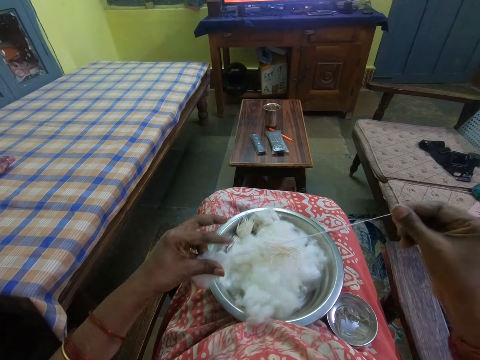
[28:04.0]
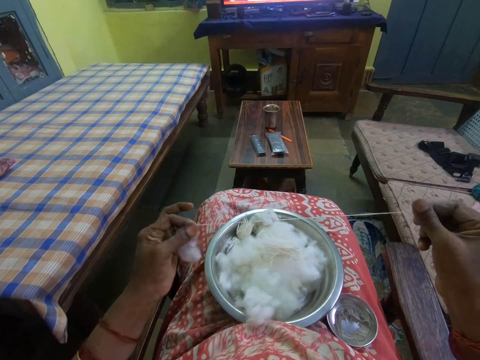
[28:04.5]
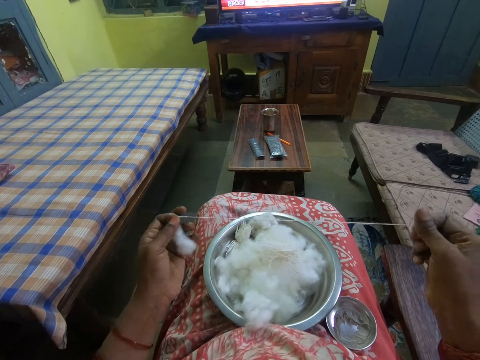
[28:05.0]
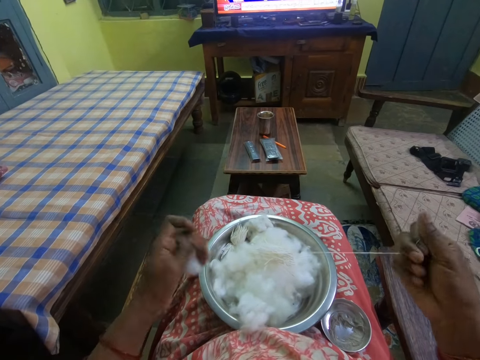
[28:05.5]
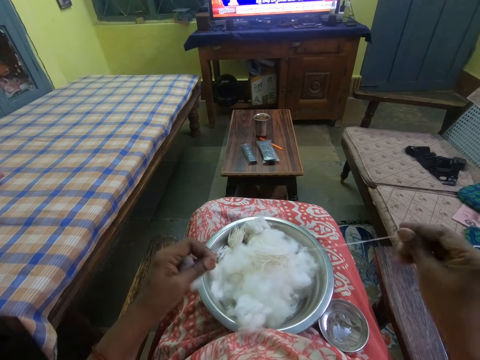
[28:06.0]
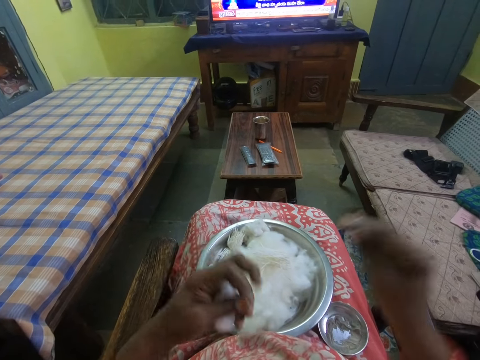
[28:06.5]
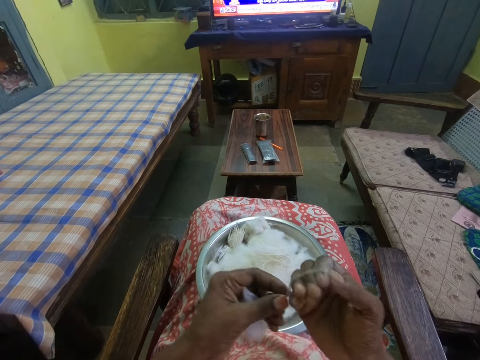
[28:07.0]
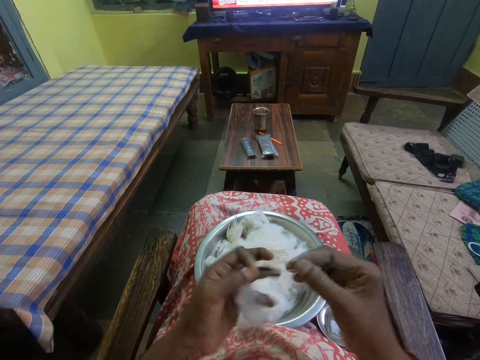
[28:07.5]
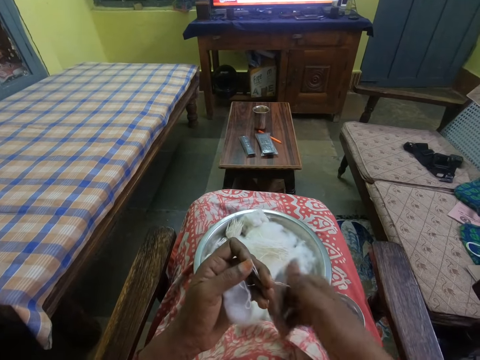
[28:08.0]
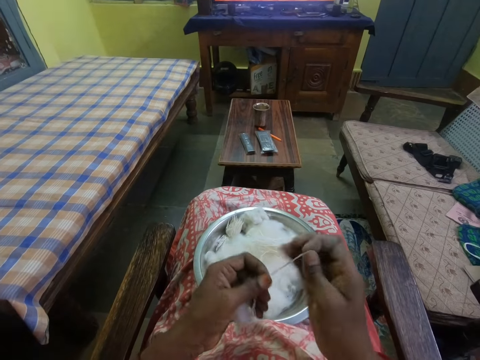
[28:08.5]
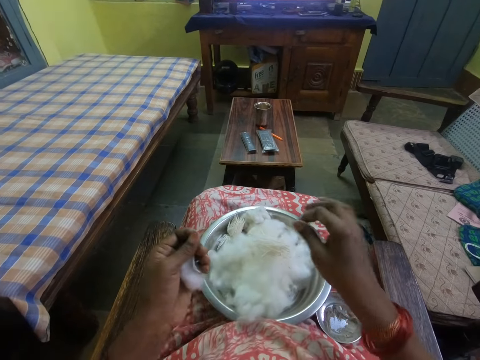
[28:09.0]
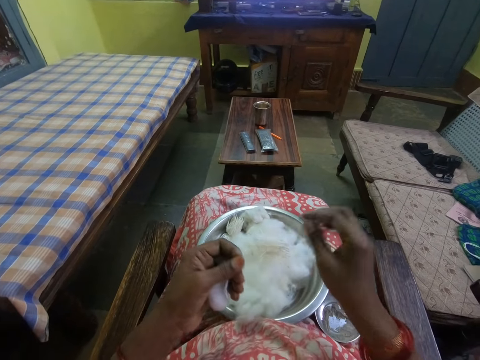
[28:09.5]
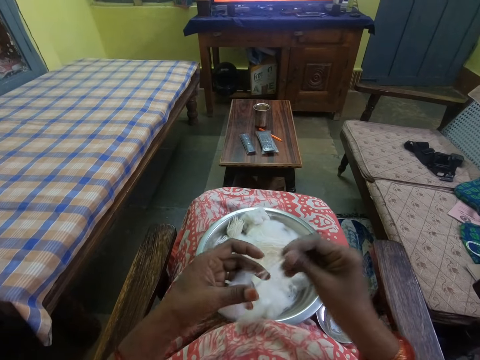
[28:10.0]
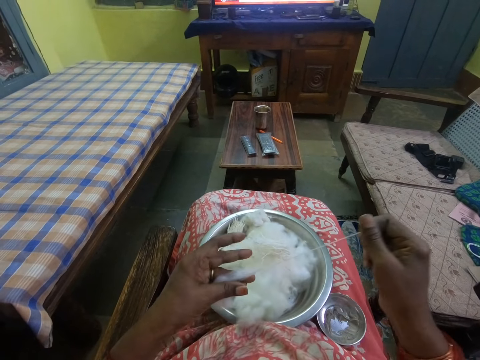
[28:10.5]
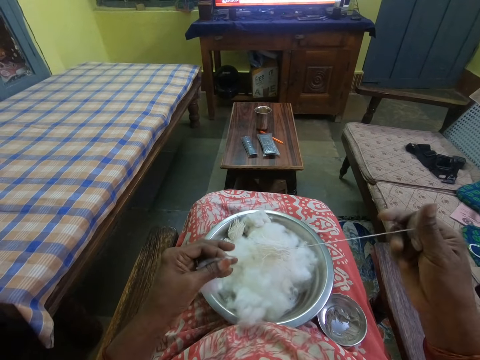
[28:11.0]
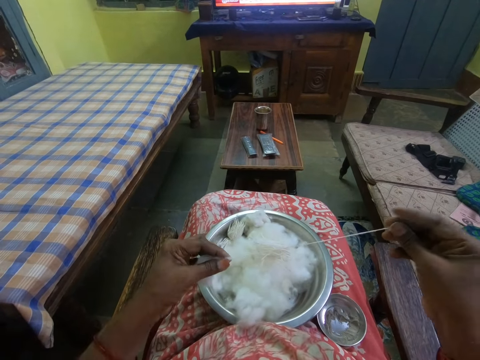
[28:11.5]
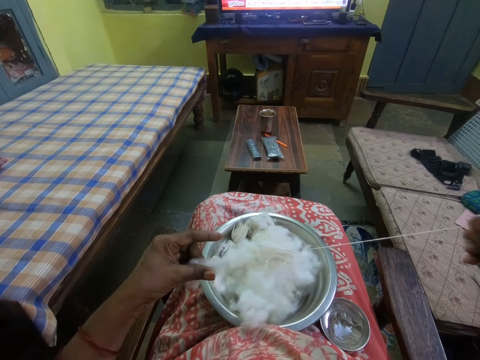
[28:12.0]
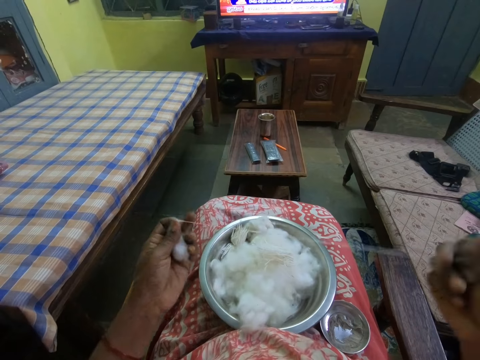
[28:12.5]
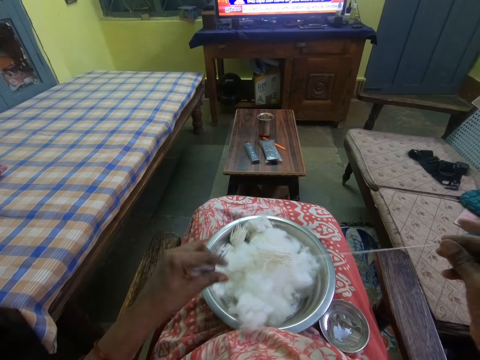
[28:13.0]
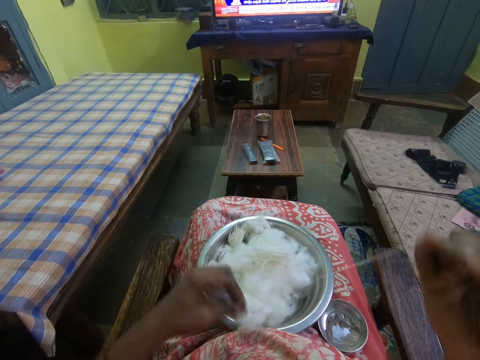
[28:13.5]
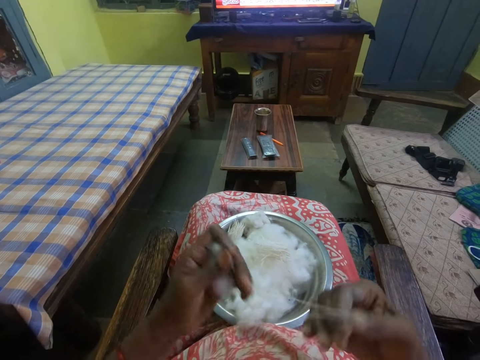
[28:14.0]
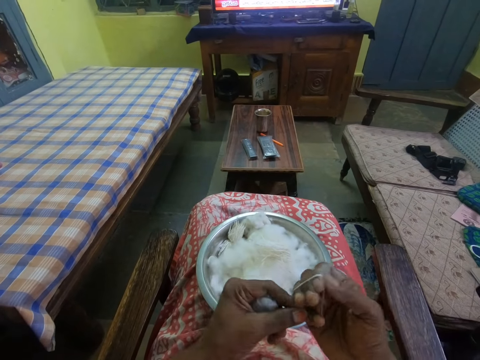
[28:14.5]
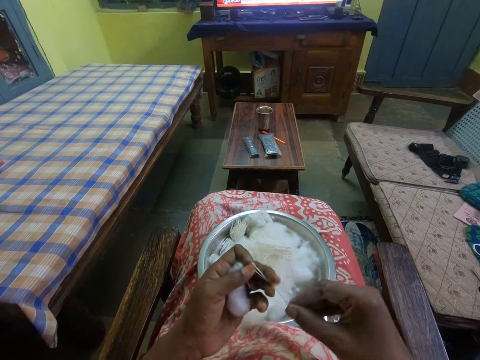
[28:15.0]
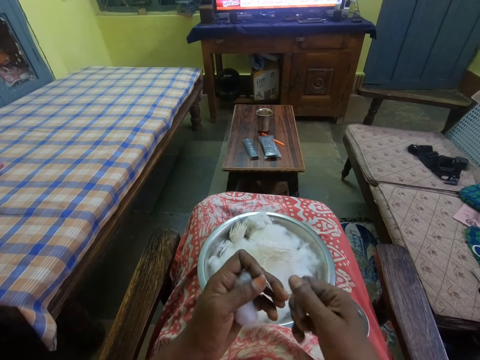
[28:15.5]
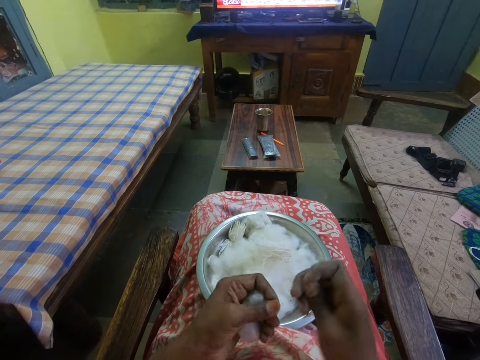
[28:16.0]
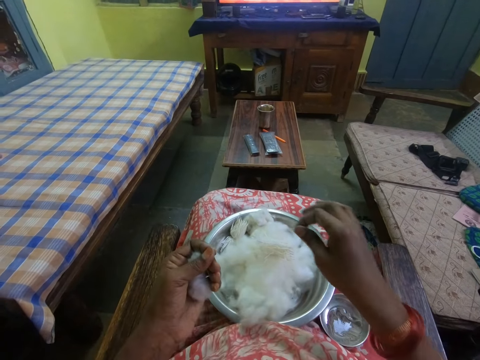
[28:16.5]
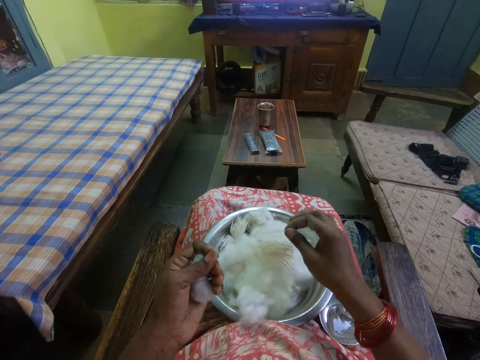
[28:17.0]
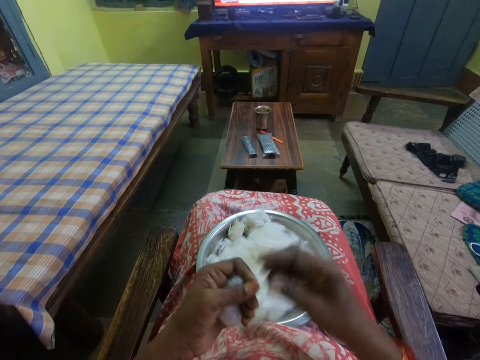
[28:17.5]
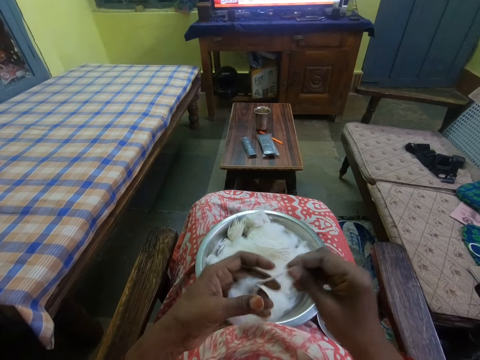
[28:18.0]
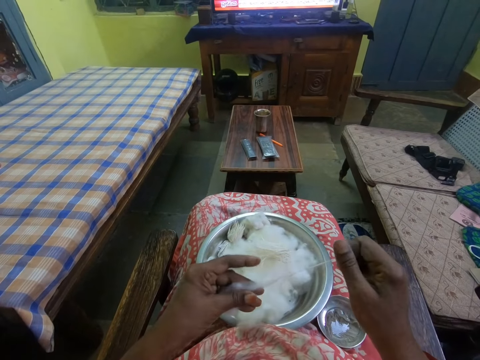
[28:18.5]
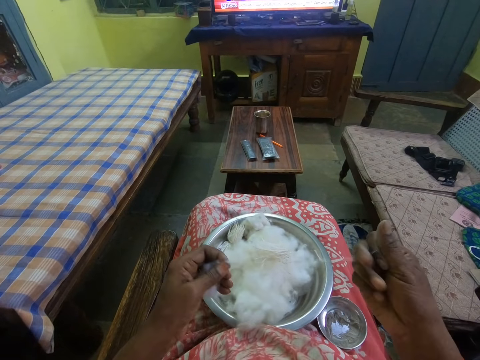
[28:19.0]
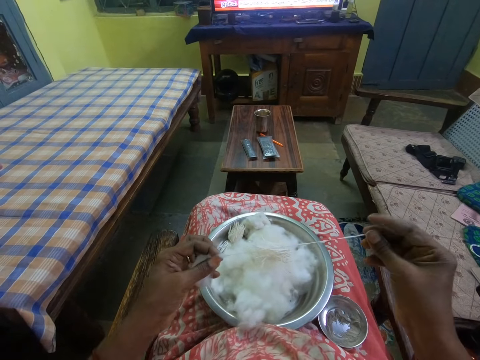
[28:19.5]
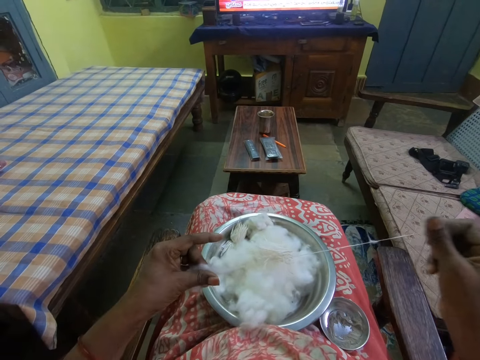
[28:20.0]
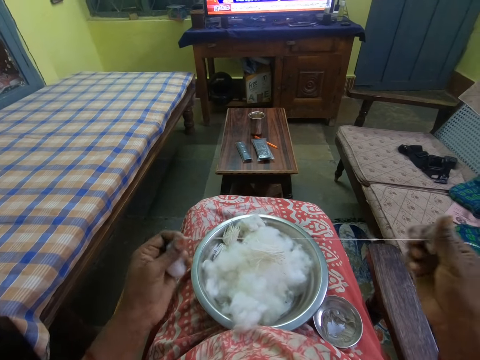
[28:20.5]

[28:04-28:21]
The camera wearer twists the thread. She cuts the cotton with her hands. She drops the thread in the bowl. She pulls the thread from the cotton. She rolls the cotton with her hands. She twists the thread. She cuts the cotton with her hands. She drops the thread in the bowl. She pulls the thread from the cotton. She rolls the cotton with her hands.

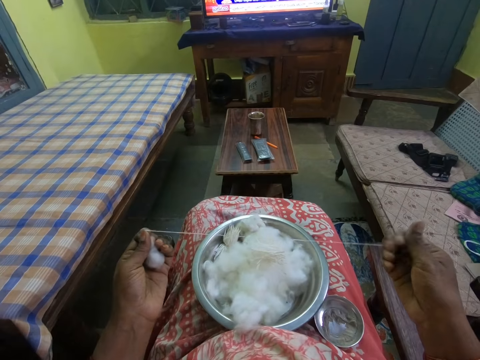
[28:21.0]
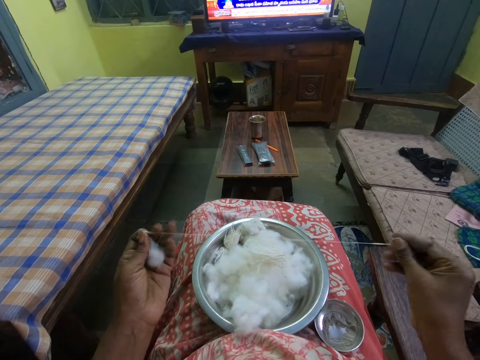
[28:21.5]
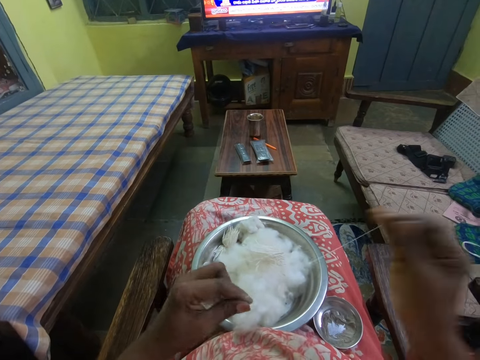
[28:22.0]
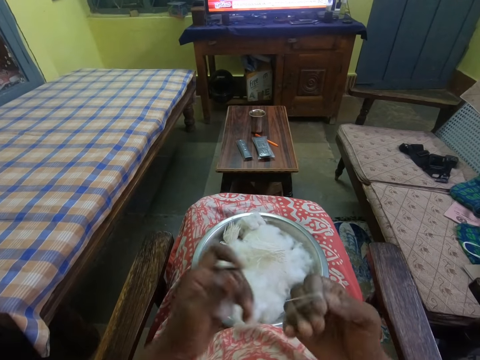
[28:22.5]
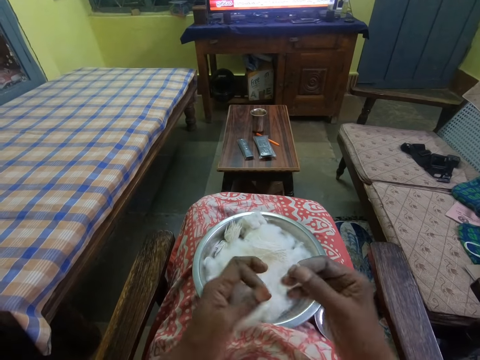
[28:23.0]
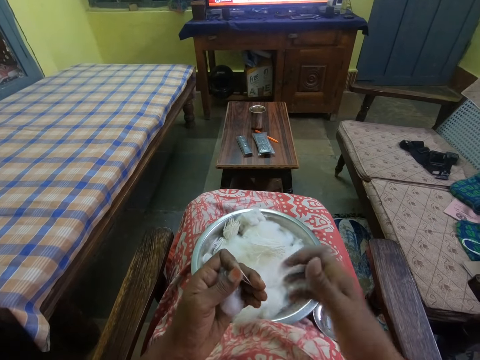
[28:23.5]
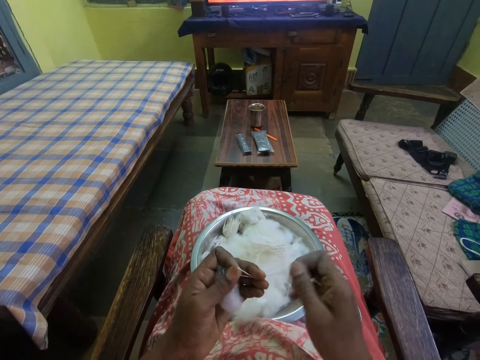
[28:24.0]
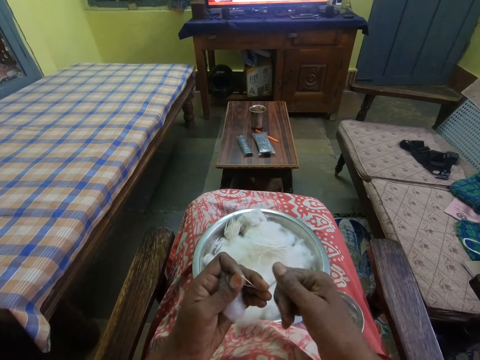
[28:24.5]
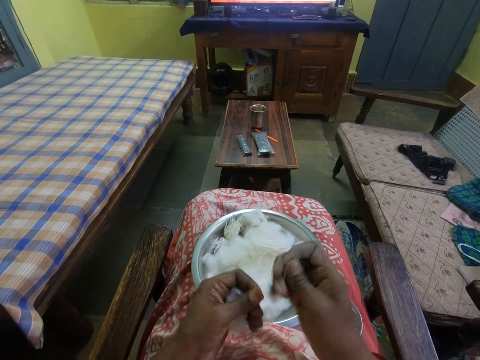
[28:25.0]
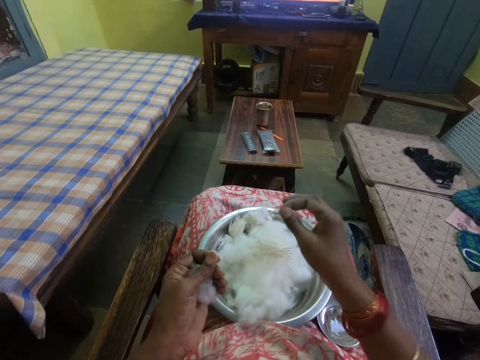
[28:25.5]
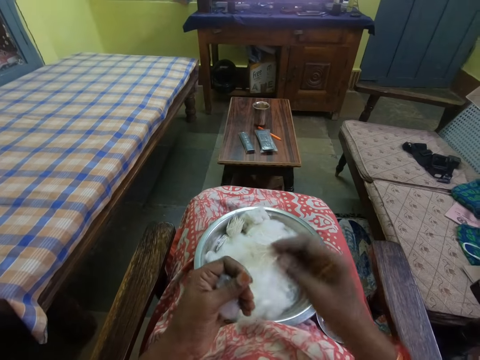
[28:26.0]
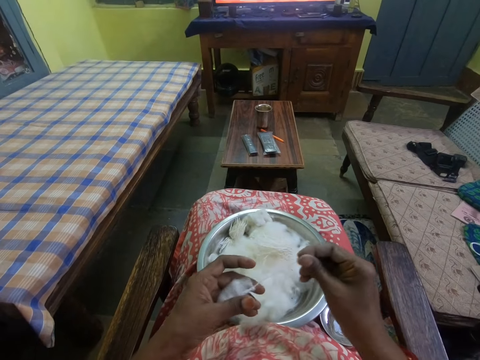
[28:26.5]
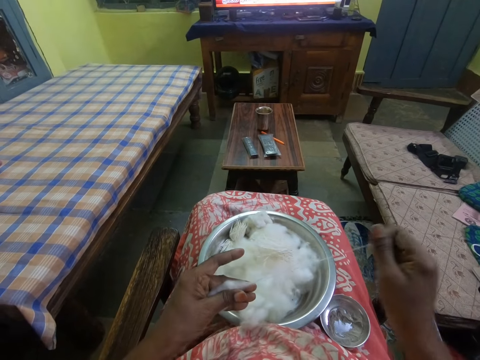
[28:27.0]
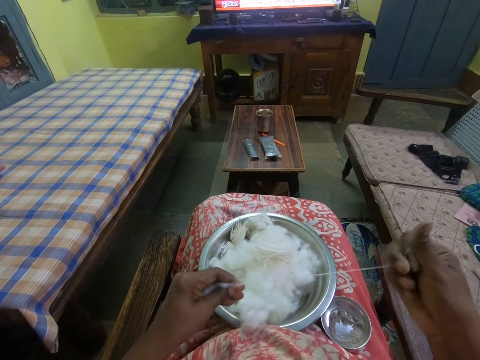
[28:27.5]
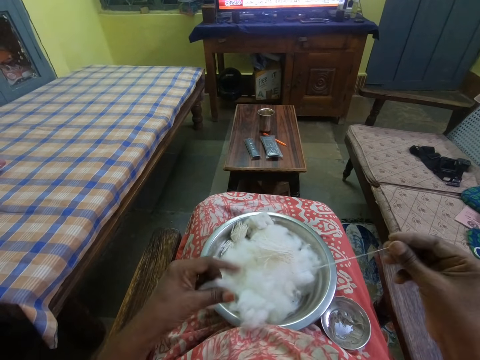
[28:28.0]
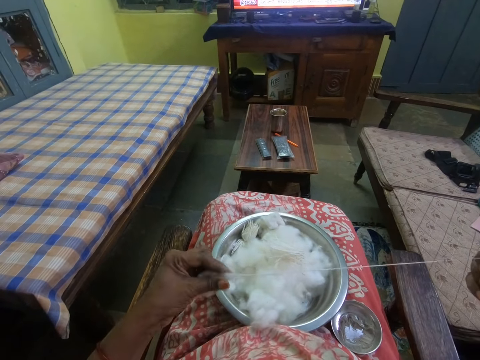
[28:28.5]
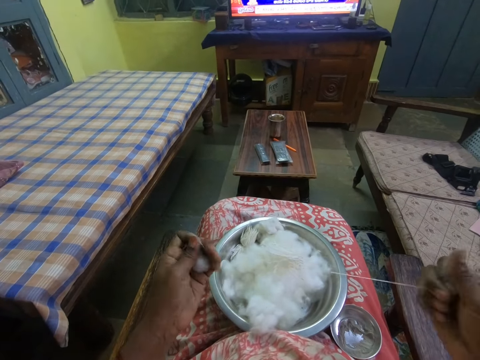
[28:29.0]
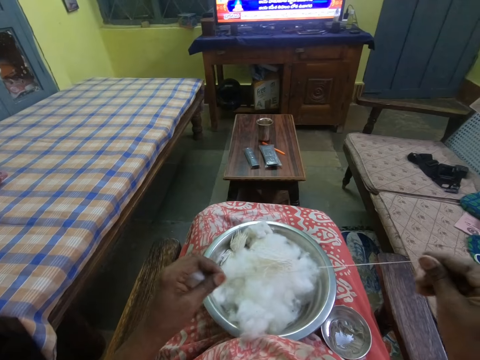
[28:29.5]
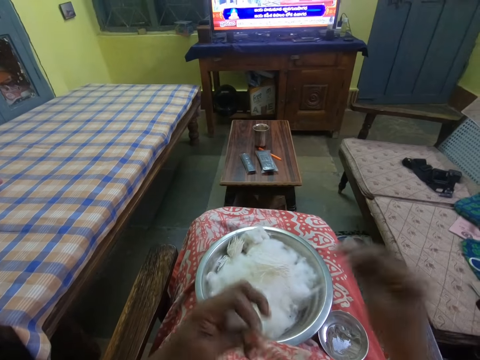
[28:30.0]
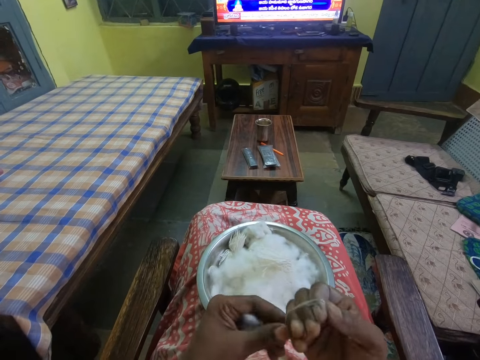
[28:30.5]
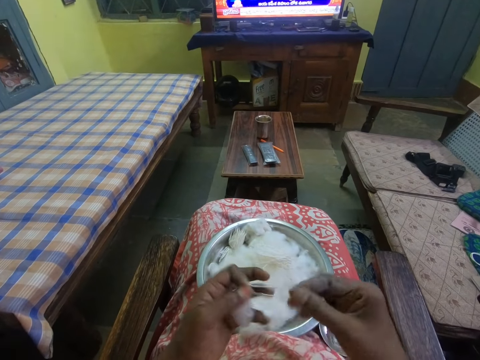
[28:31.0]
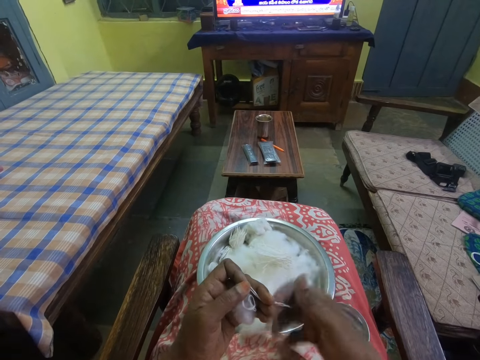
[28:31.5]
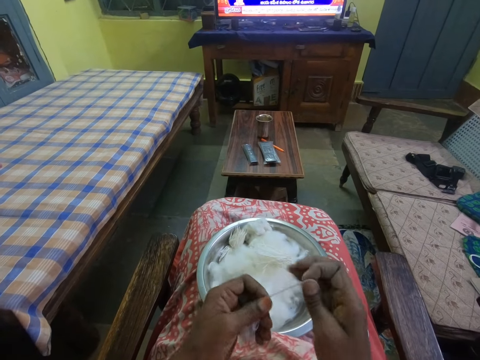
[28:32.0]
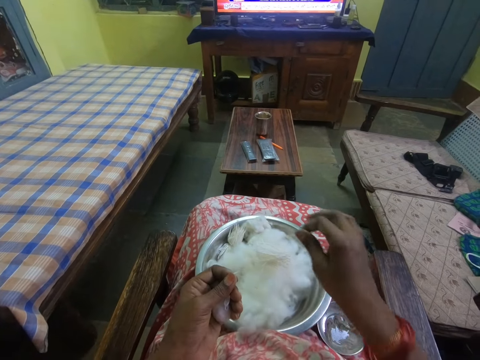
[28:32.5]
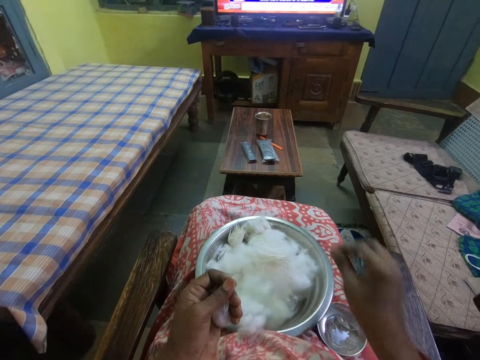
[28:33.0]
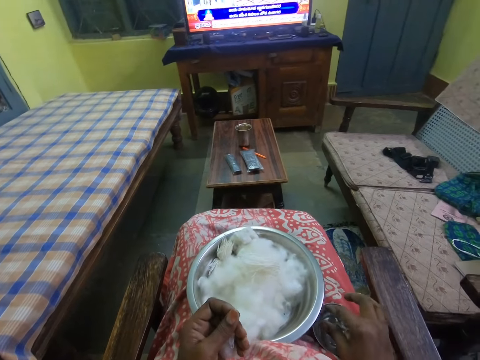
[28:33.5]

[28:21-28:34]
The camera wearer twists the thread. She cuts the cotton with her hands. She drops the thread in the bowl. She pulls the thread from the cotton. She rolls the cotton with her hands. She twists the thread. She cuts the cotton with her hands. She drops the thread in the bowl. She touches something in the dish.
